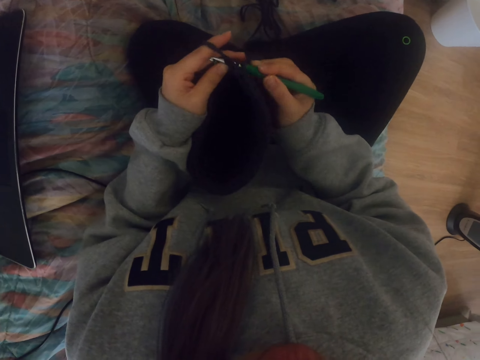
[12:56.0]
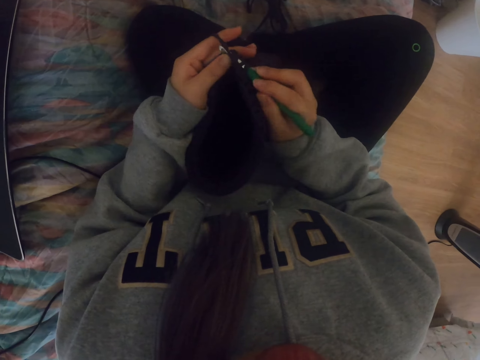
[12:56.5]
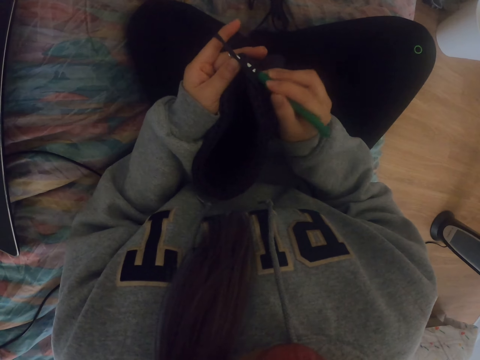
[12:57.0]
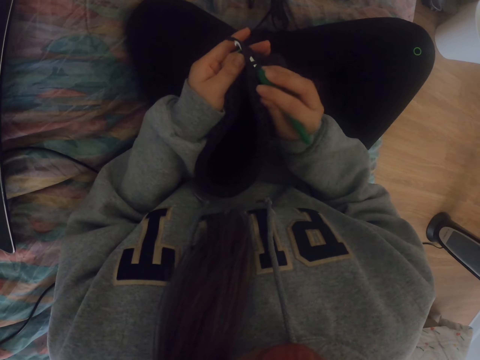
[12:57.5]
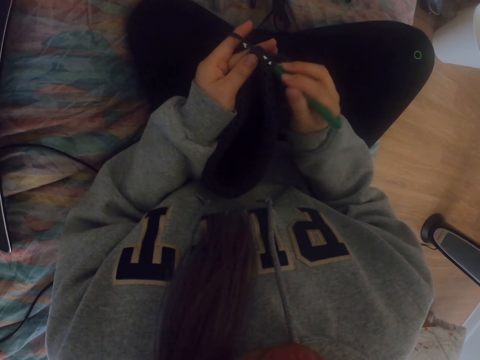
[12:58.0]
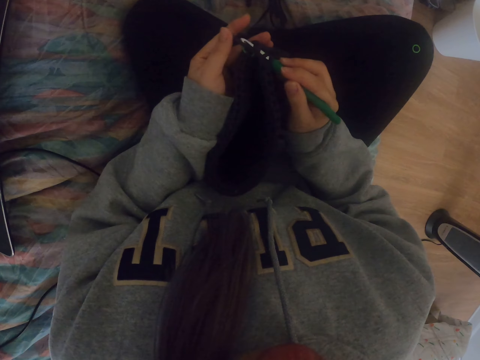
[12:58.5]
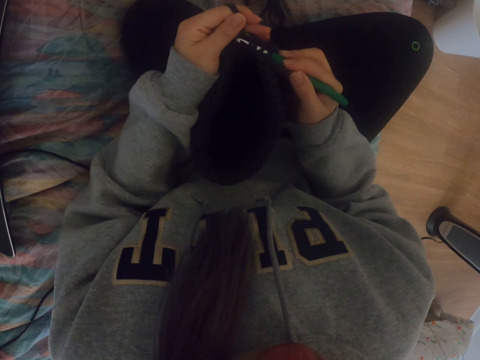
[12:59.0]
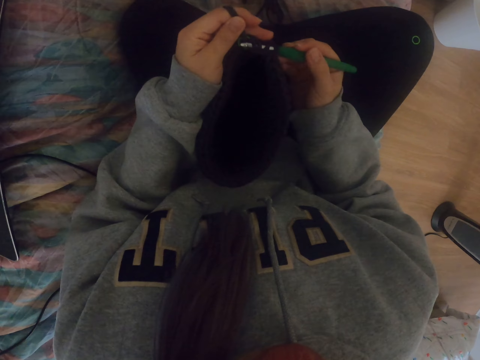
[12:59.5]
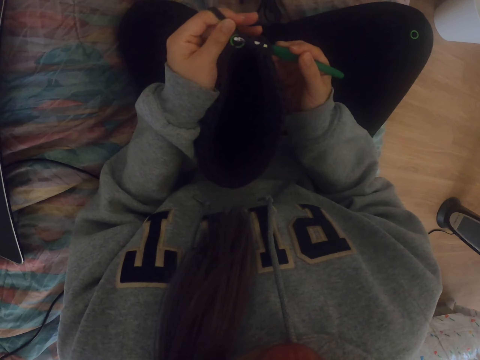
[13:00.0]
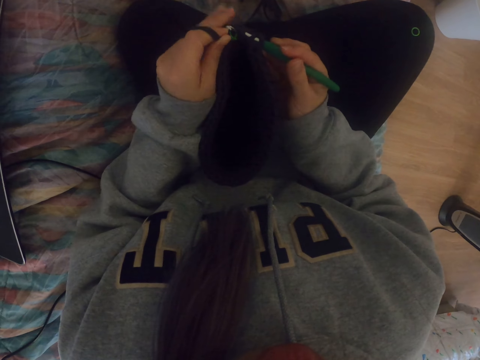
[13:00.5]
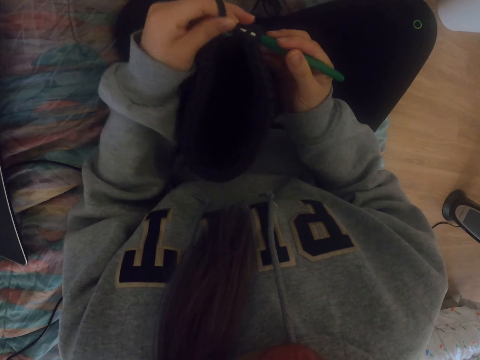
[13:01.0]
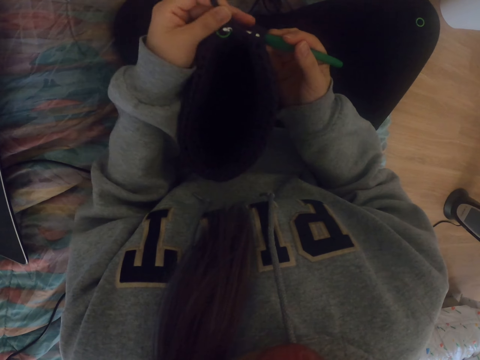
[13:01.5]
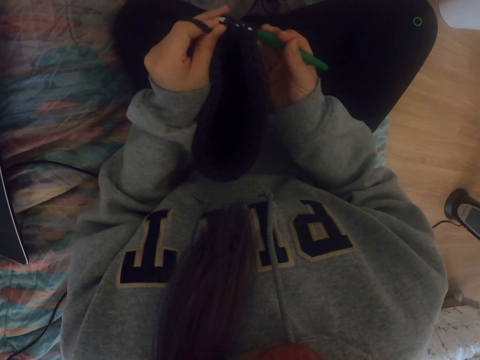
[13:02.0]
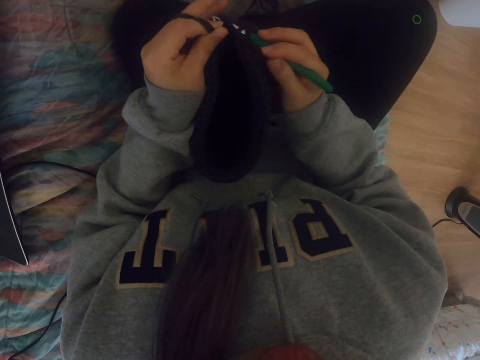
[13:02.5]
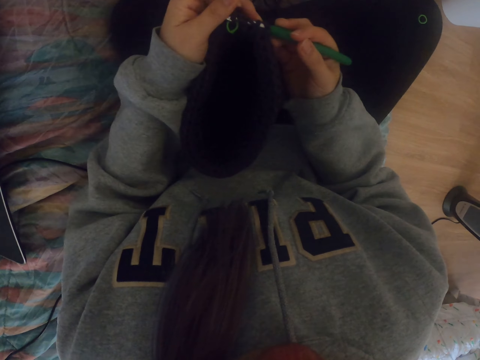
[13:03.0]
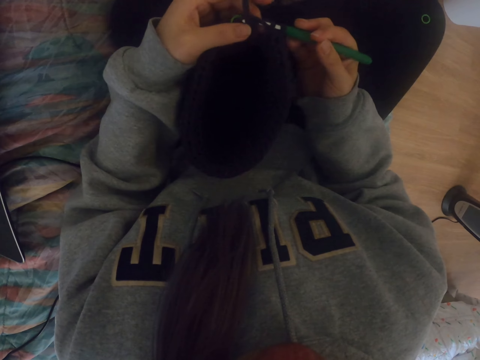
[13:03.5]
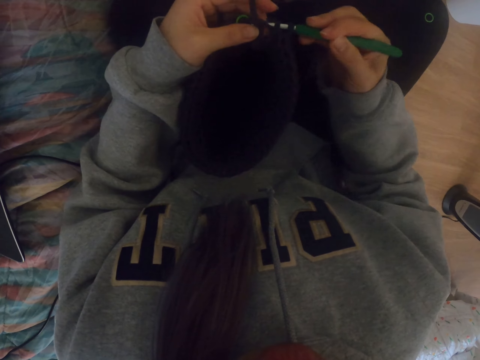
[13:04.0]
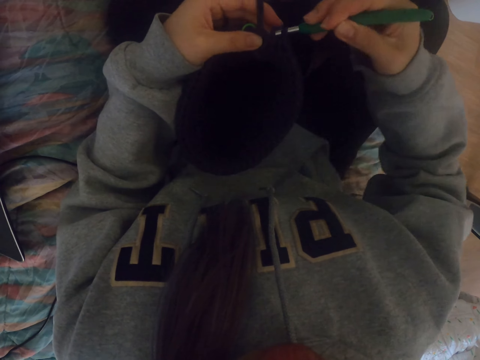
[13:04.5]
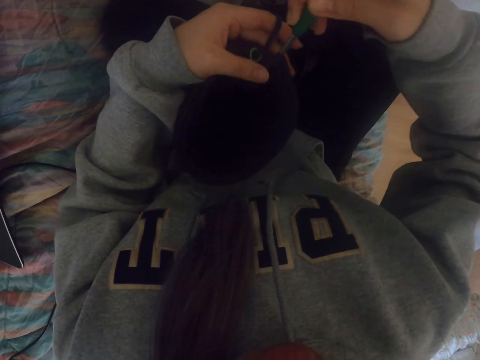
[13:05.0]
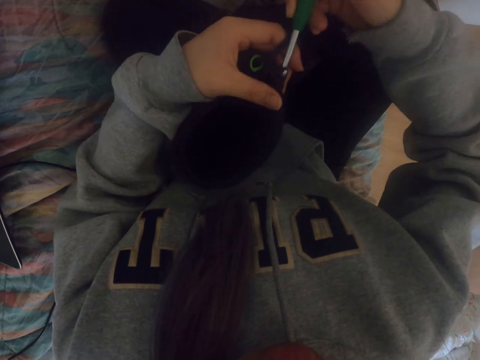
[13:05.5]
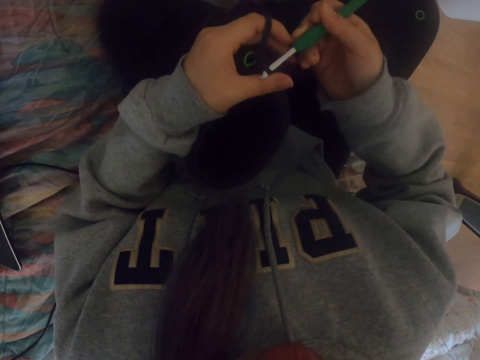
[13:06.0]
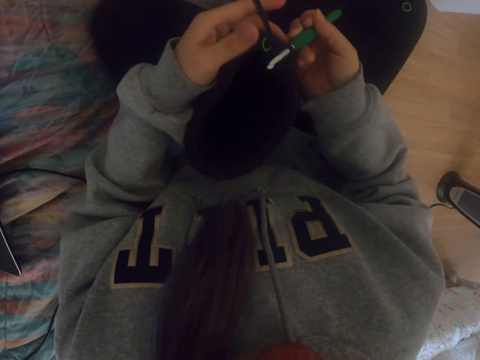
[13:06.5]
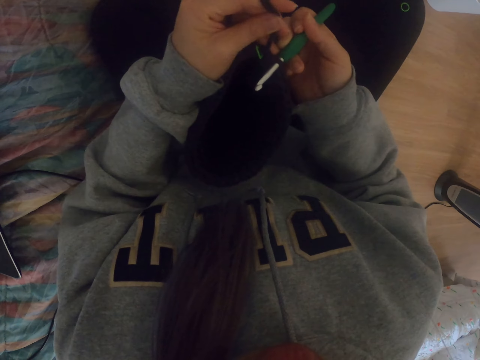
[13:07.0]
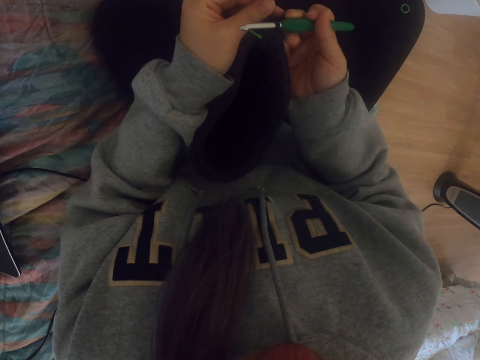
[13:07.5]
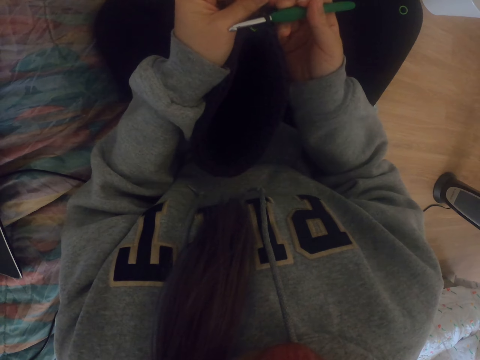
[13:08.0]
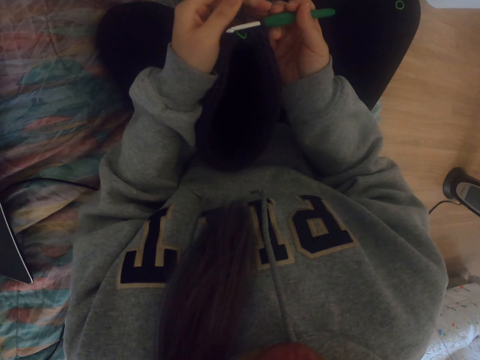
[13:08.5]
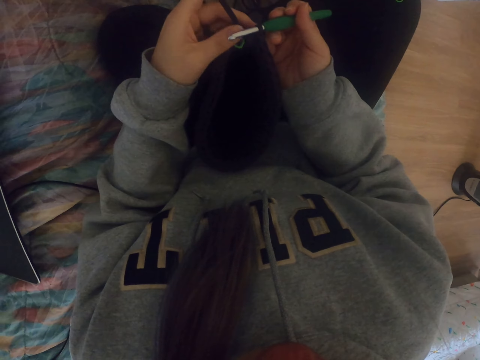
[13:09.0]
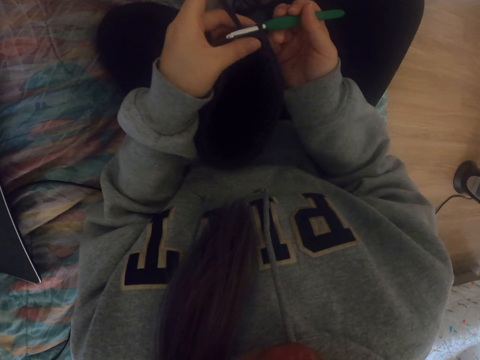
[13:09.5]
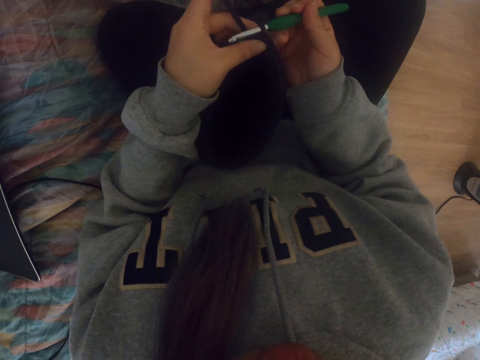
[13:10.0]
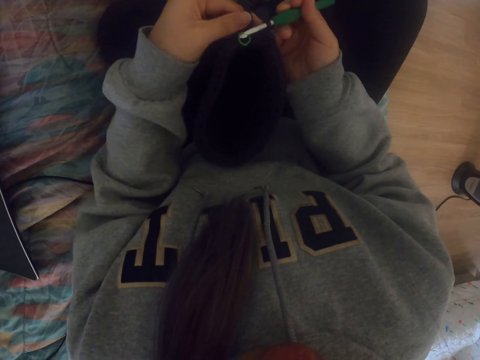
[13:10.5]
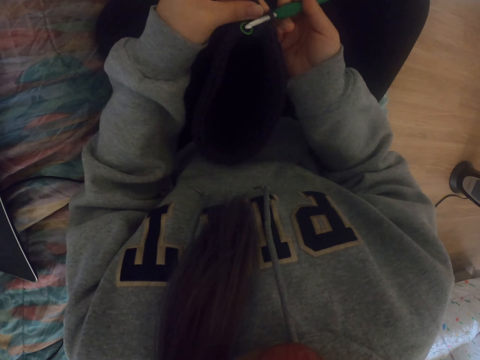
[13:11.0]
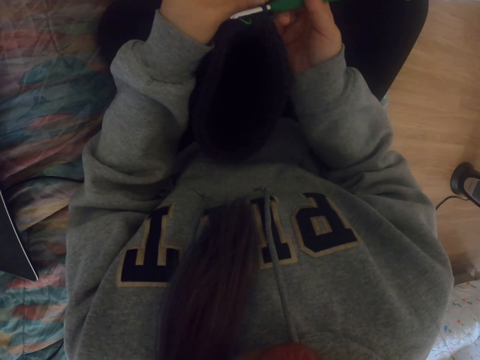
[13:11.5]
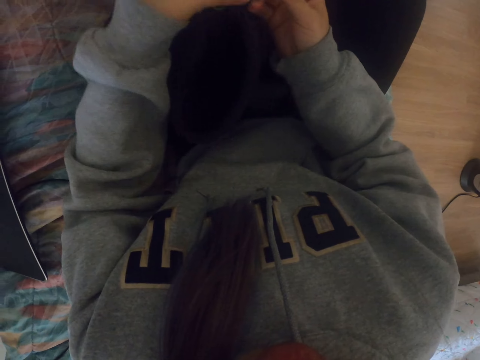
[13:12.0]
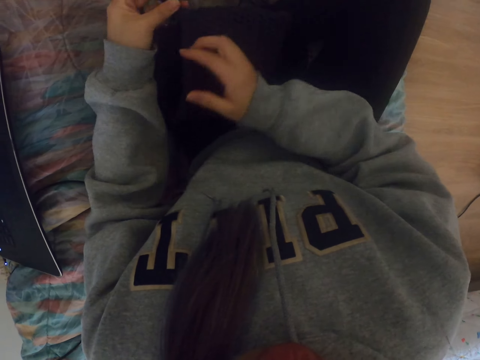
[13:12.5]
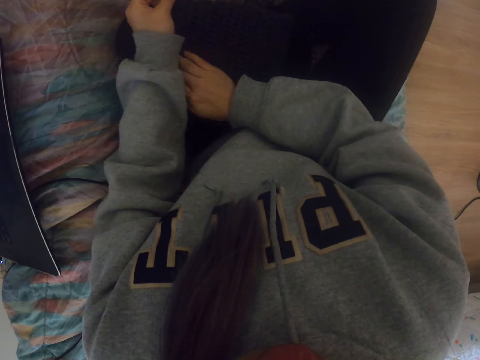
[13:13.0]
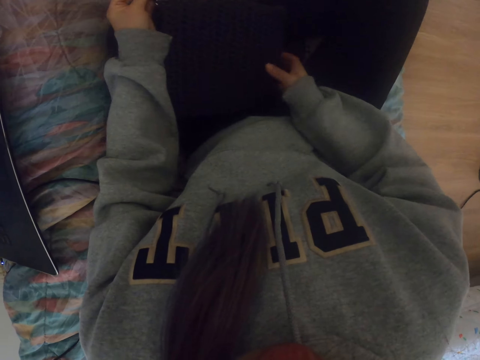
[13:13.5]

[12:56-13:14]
The camera wearer crochets the bag. They examine the fabric.

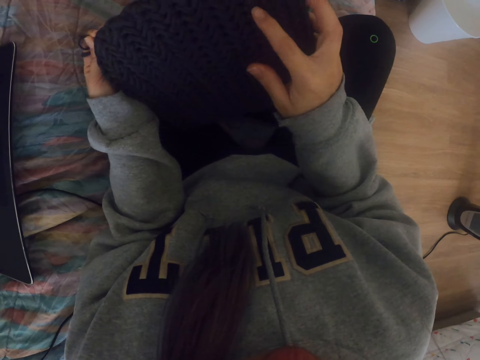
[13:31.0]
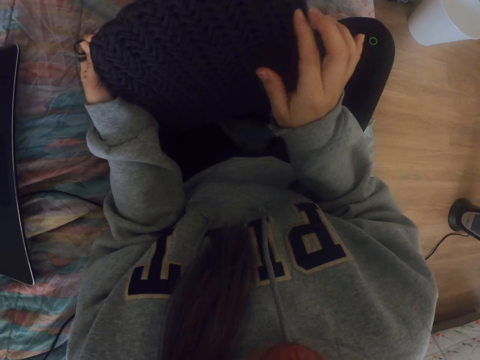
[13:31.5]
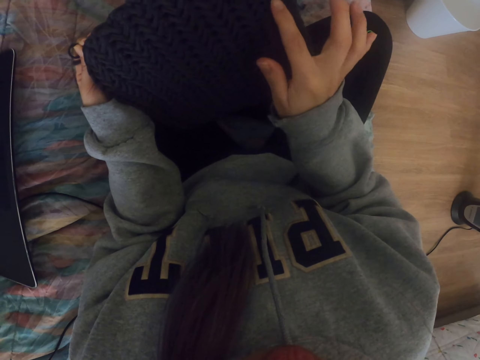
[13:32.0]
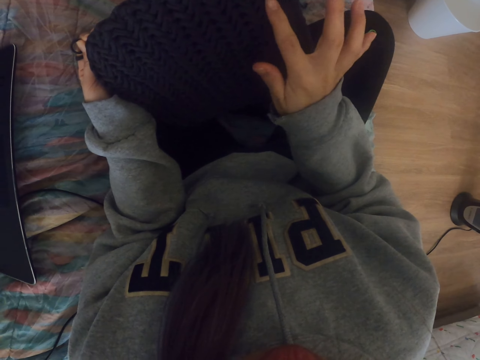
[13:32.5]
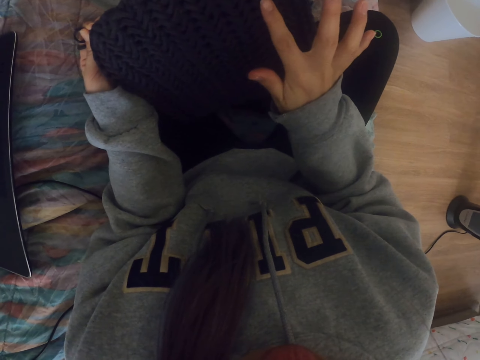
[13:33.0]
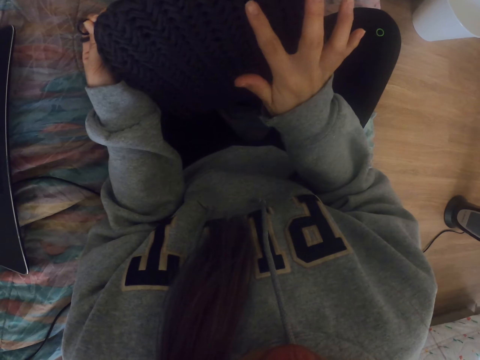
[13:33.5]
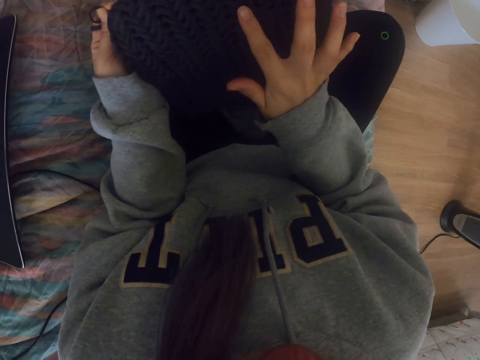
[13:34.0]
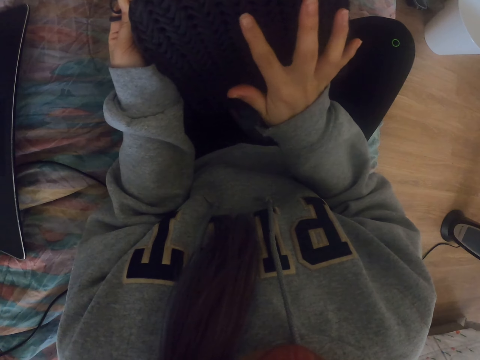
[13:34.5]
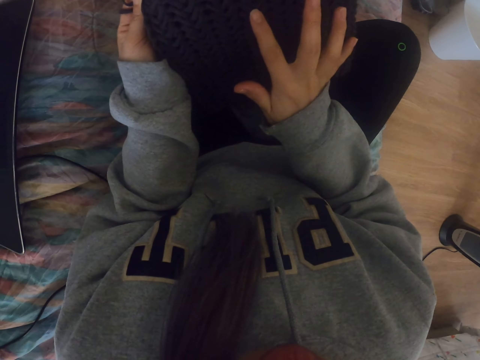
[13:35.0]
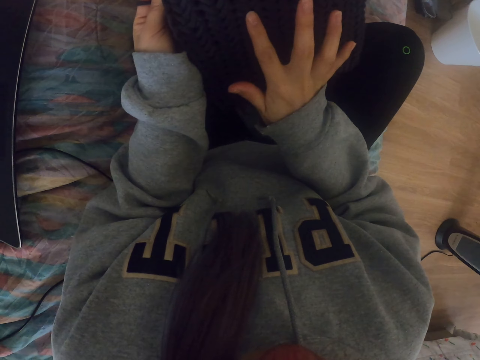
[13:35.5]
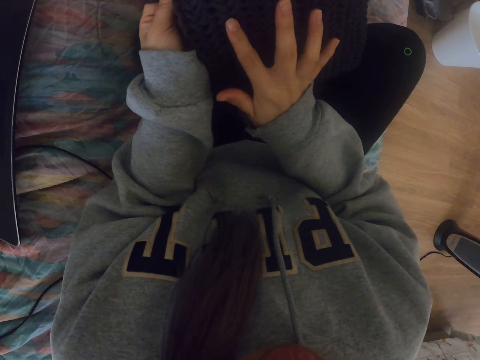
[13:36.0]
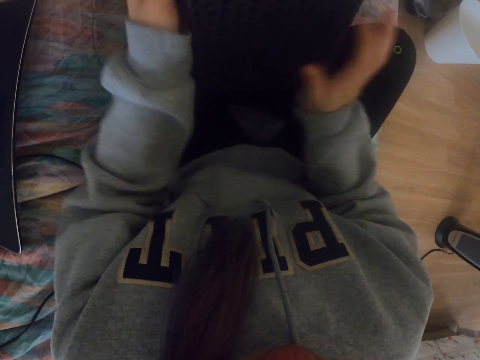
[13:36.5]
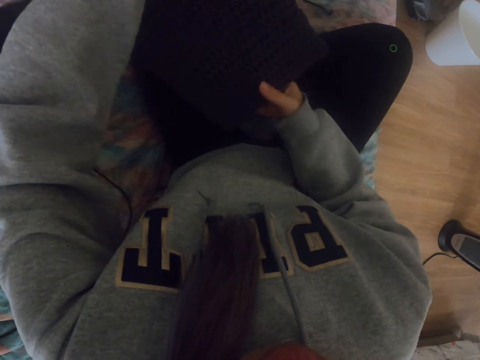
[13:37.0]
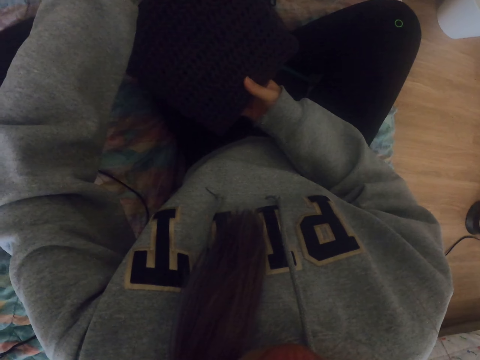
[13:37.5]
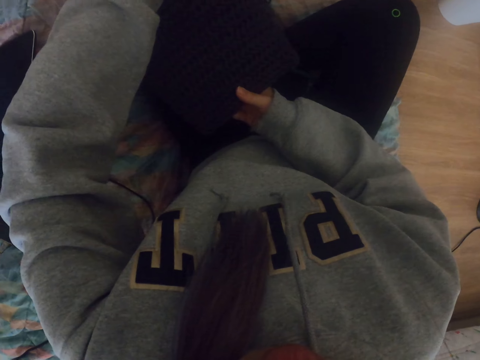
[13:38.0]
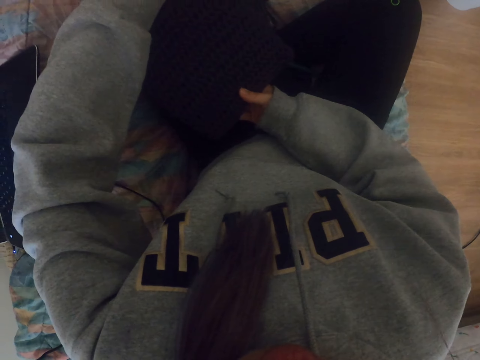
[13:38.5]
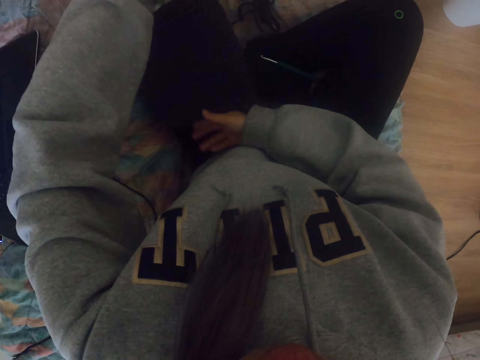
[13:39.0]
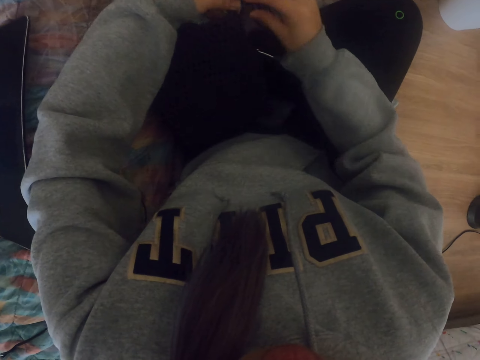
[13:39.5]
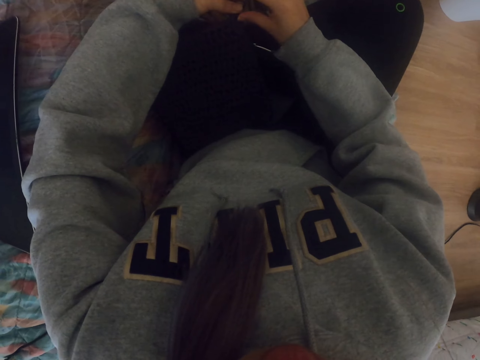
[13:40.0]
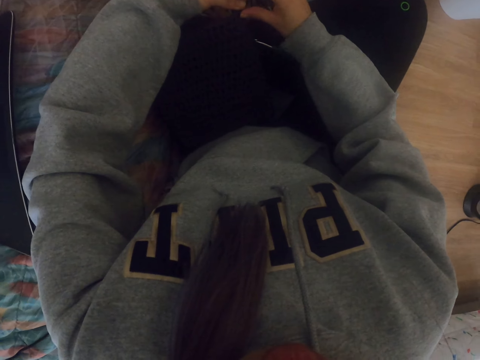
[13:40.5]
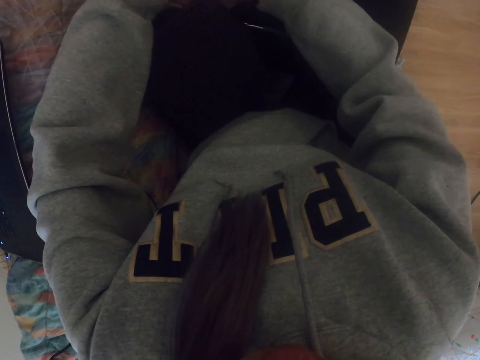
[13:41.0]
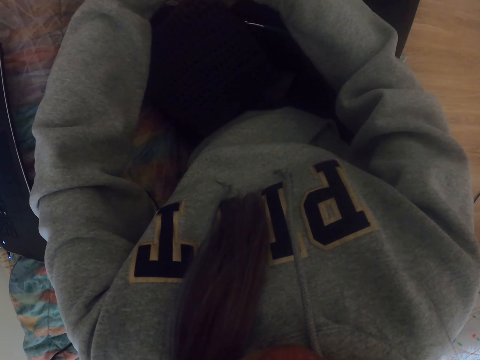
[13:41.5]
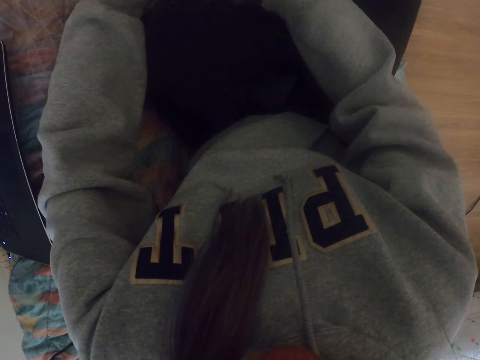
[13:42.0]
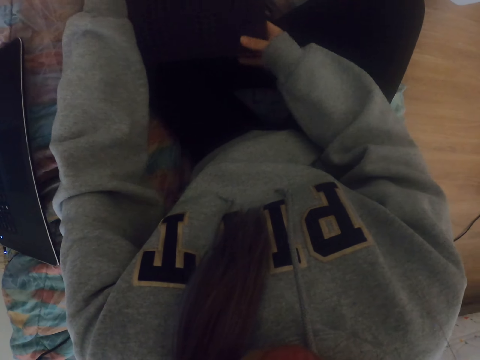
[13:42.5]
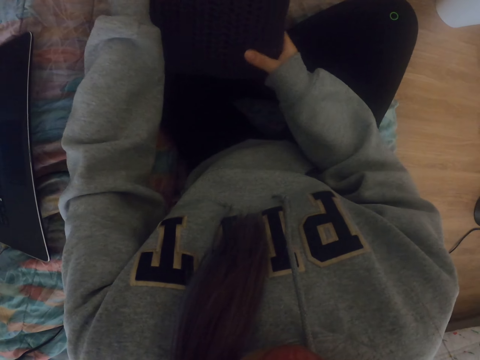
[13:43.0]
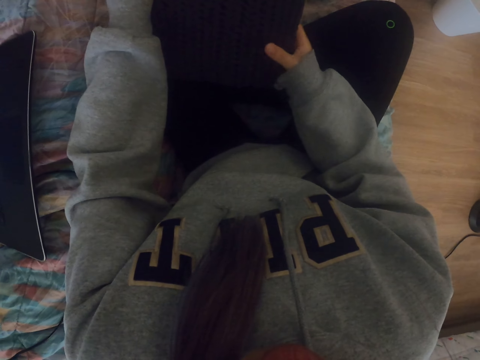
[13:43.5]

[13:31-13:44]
The camera wearer touches the bag. They adjust the fabric. They examine the fabric.
